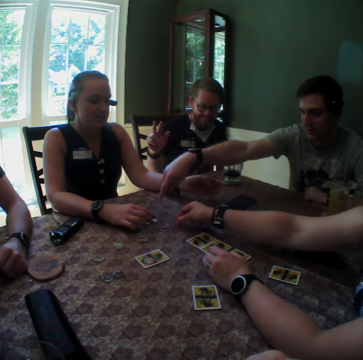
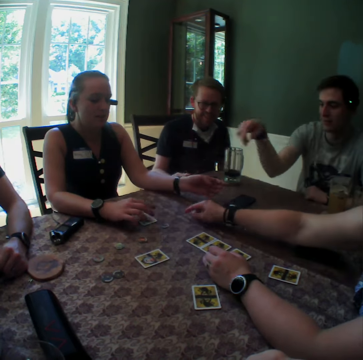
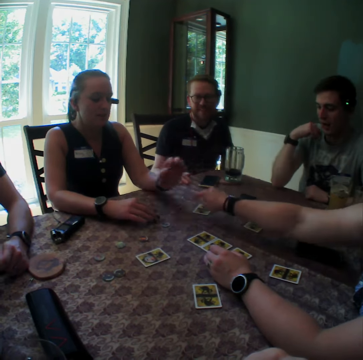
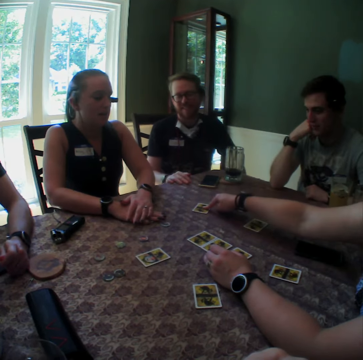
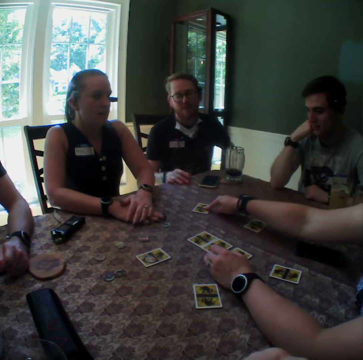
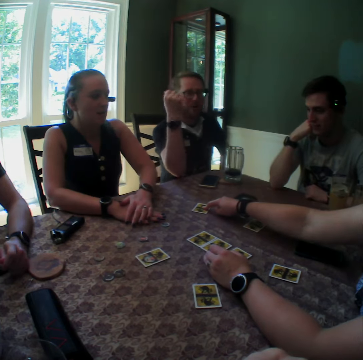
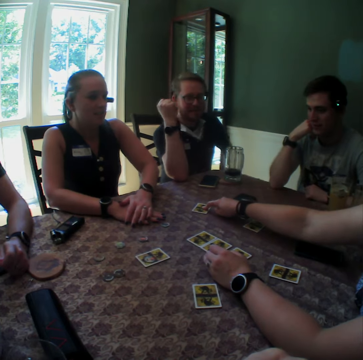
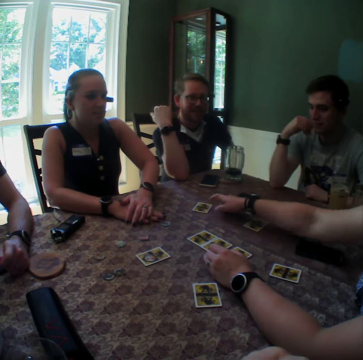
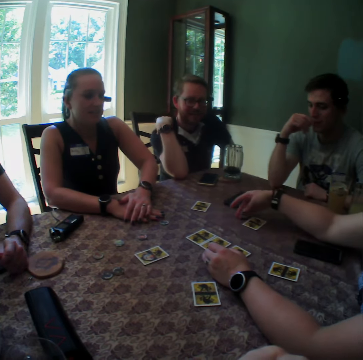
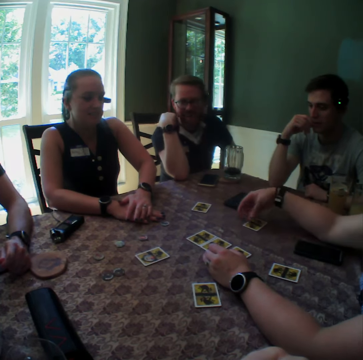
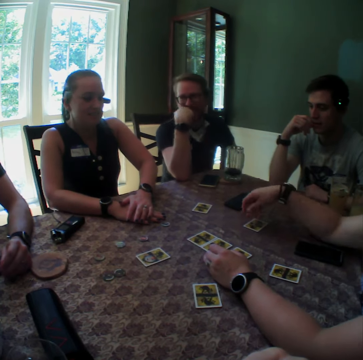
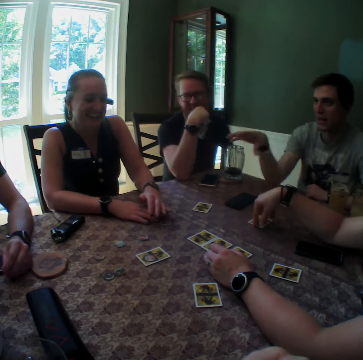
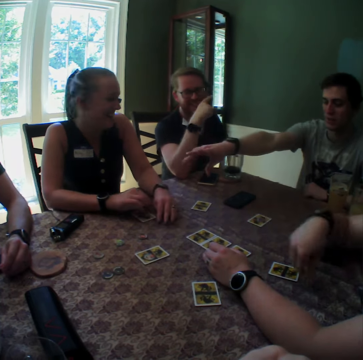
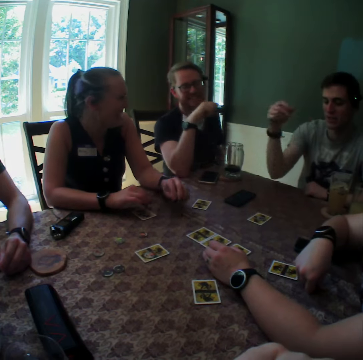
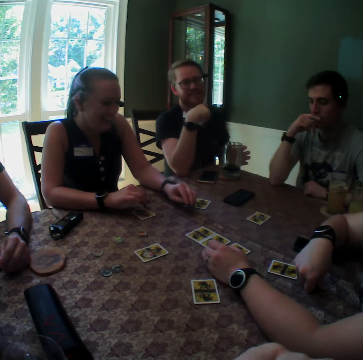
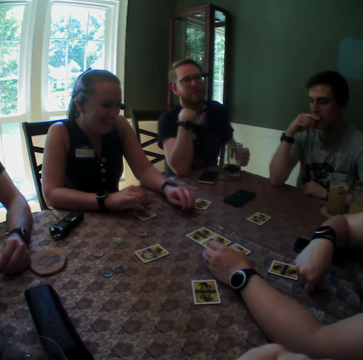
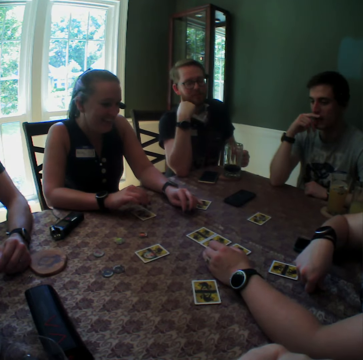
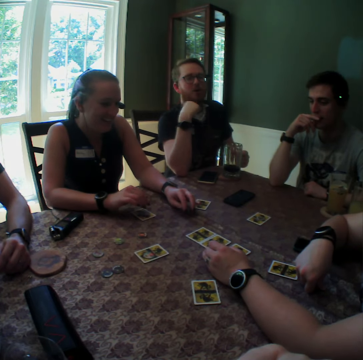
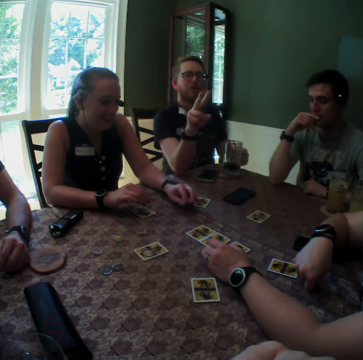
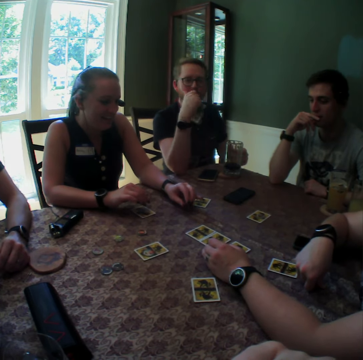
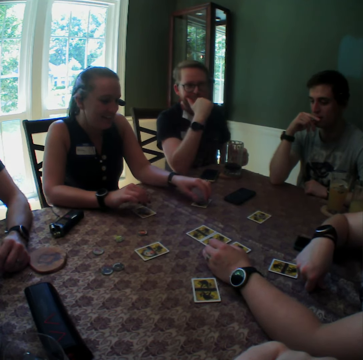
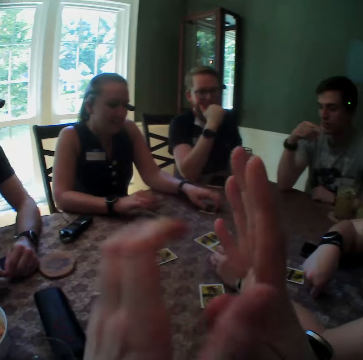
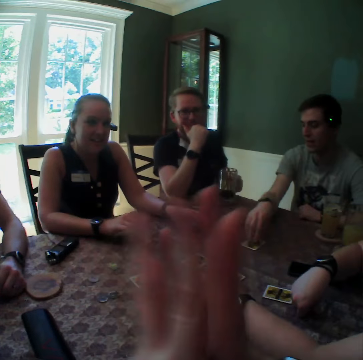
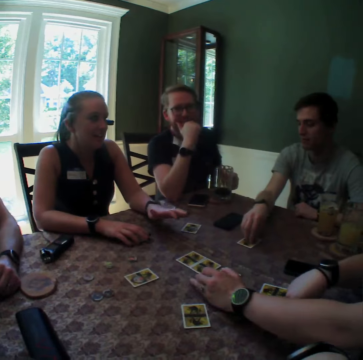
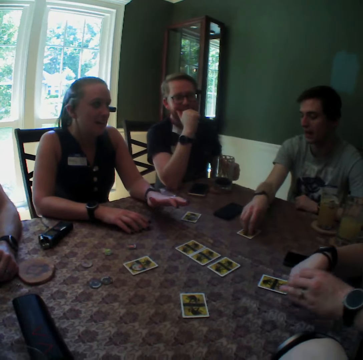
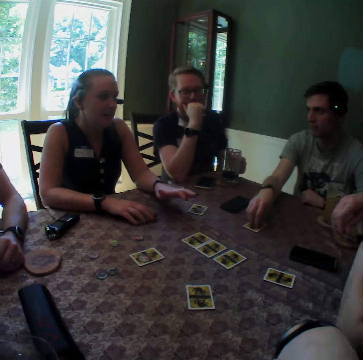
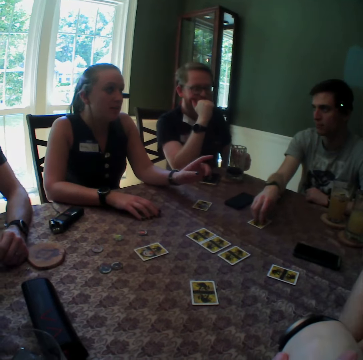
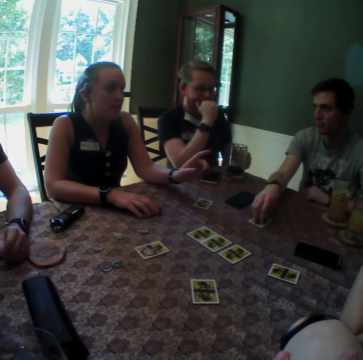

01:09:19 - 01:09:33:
A woman drops the chip on the table with her right hand. A man places his right hand on the table. The woman drops the card on the table with her right hand. Another woman covers the card on the table with both hands. The man places his right hand on the table. The man touches his shoulder with his right hand. The first woman touches the card on the table with her right hand. The first woman moves the card on the table with her right hand. The other woman touches a chip with her left hand. Another man touches his face with his right hand. The first man holds a cup on the saucer on the table with his left hand. The first man touches his face with his right hand. The camera wearer and five persons talk to each other simultaneously. The other woman touches the card with her left hand. The camera wearer joins both hands together.

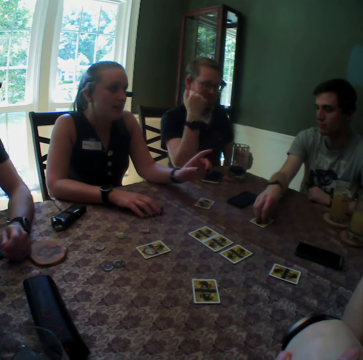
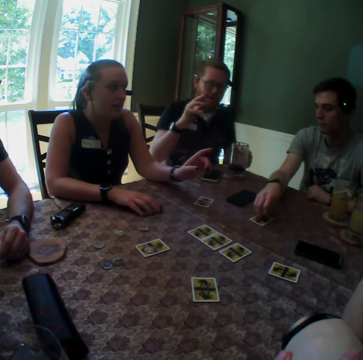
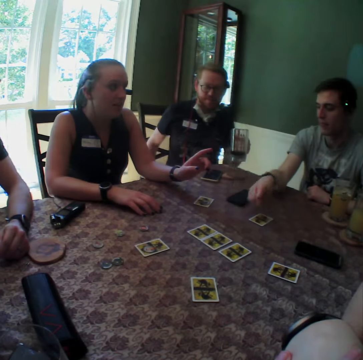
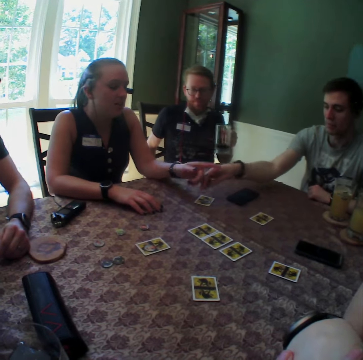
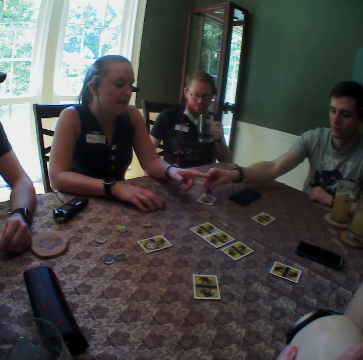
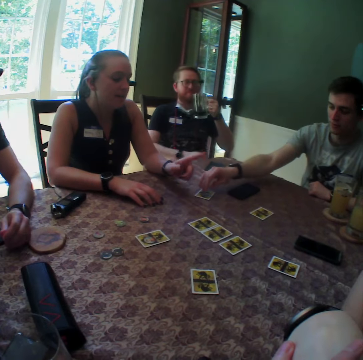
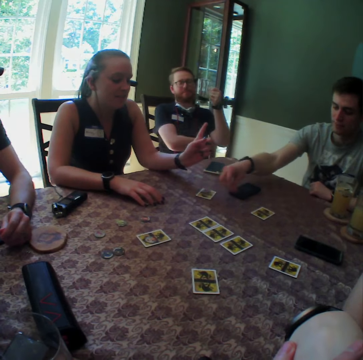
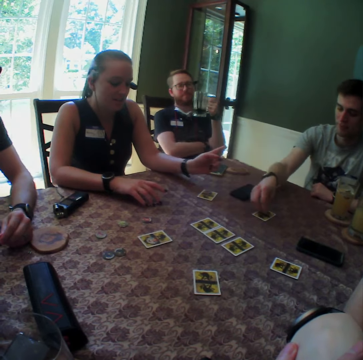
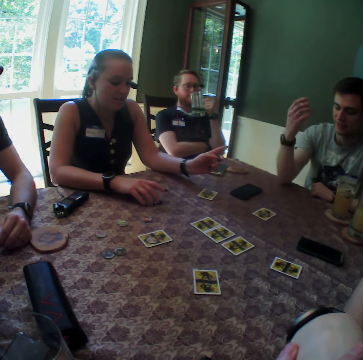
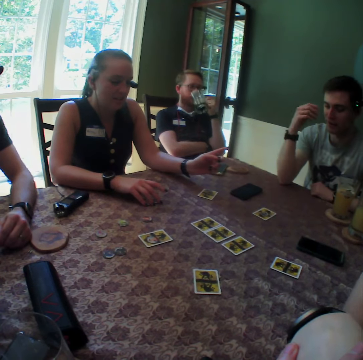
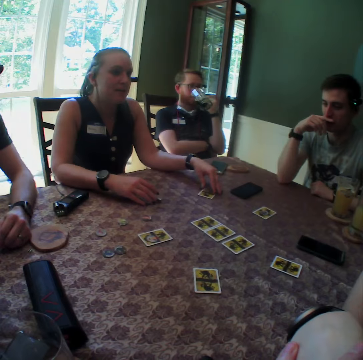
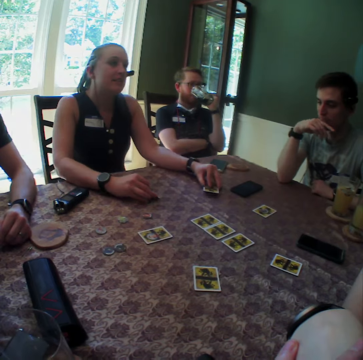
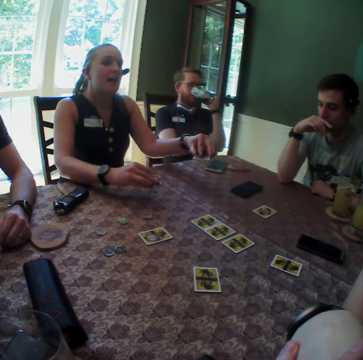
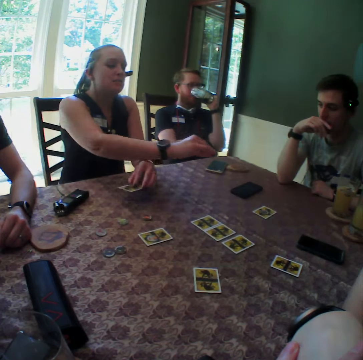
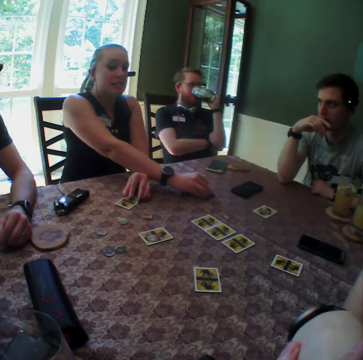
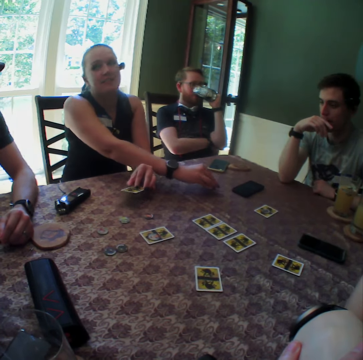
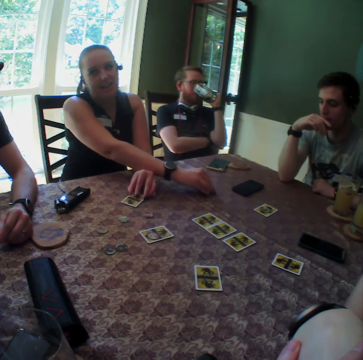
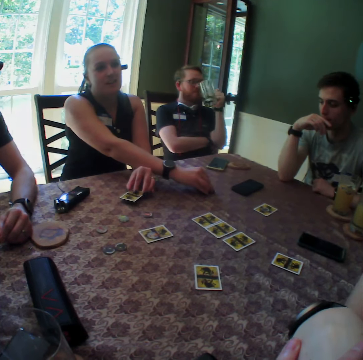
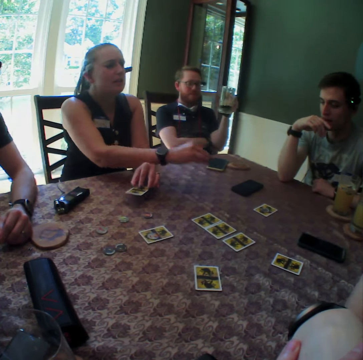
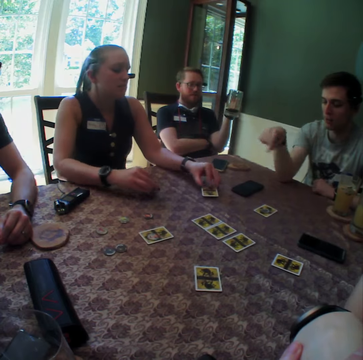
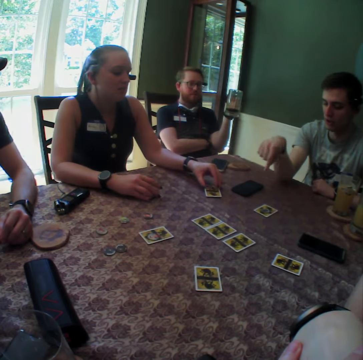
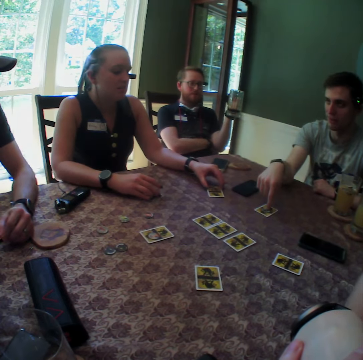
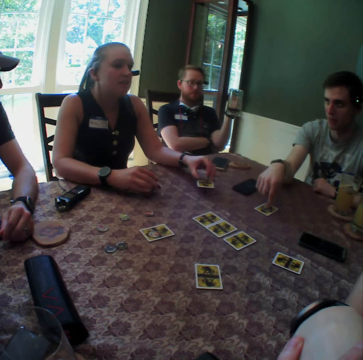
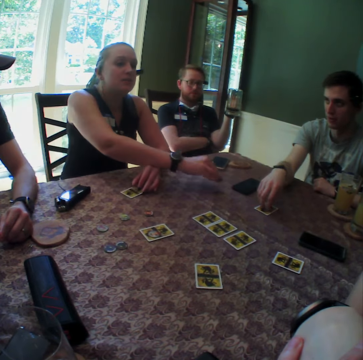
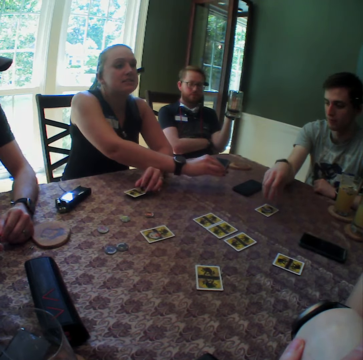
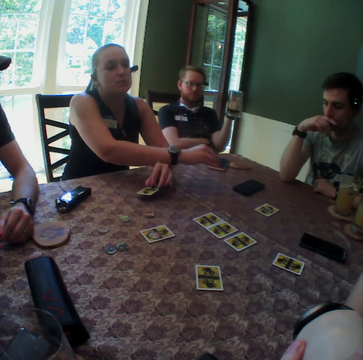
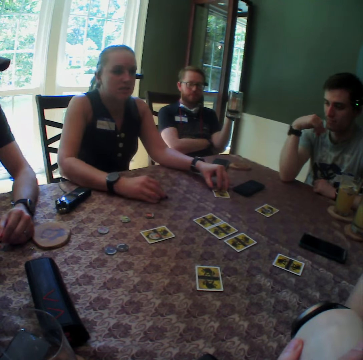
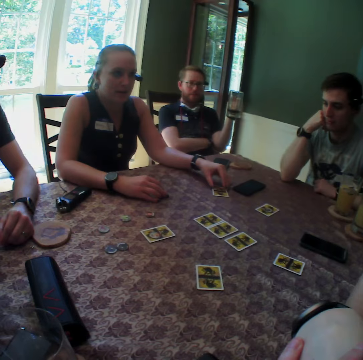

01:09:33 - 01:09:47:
A man picks up the mug or cup from the table. Another man places a chip on the card. A woman points at the other man. The first man drinks from the cup with his left hand. The other man touches his face with his right hand. The woman takes a card with her right hand. The woman takes a chip from the table with her left hand. The woman holds the card and coin. The woman drops the chip from the table with her left hand. The woman drops the card with her right hand. The other man touches the card on the table with his right hand. The other man points at the card on the table.

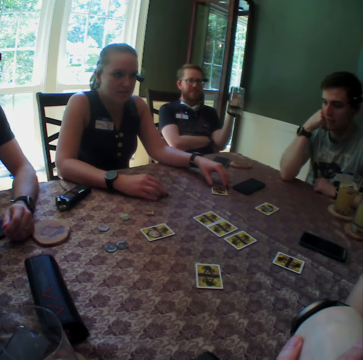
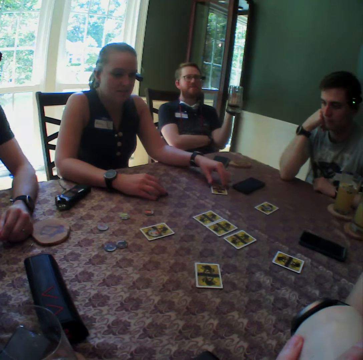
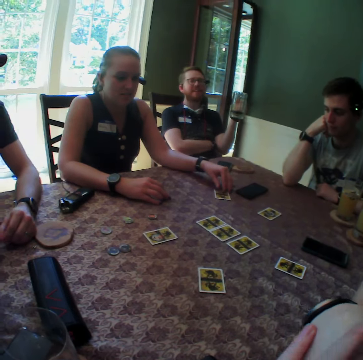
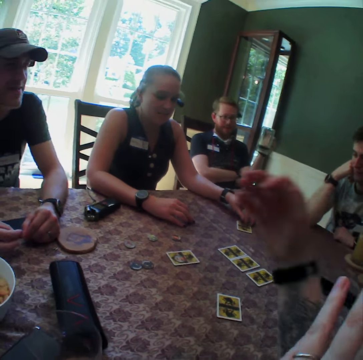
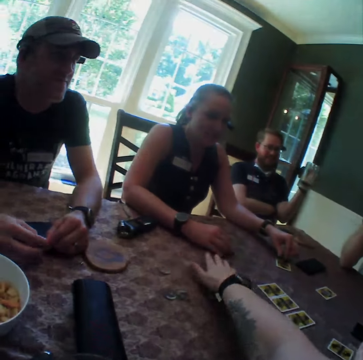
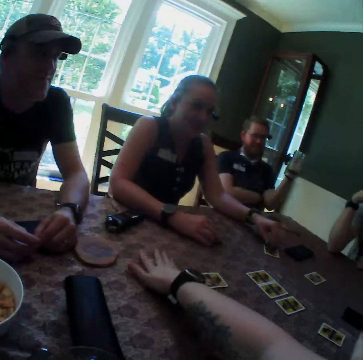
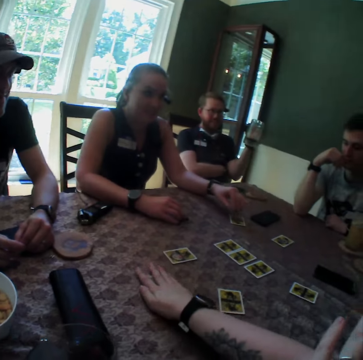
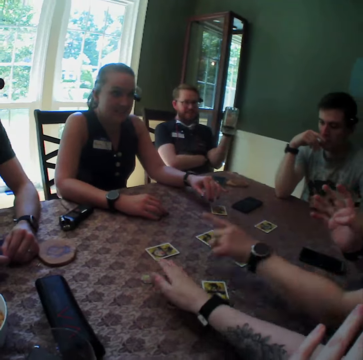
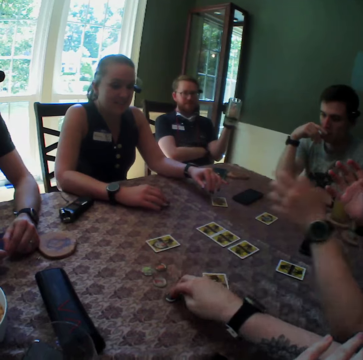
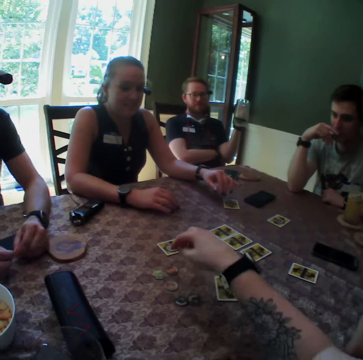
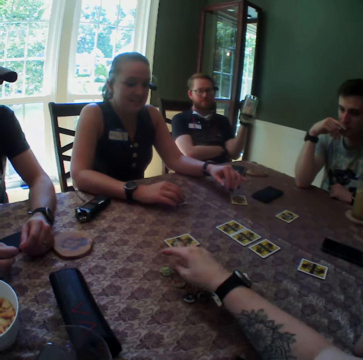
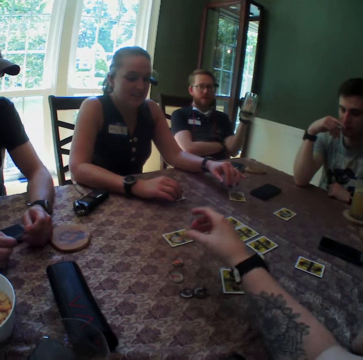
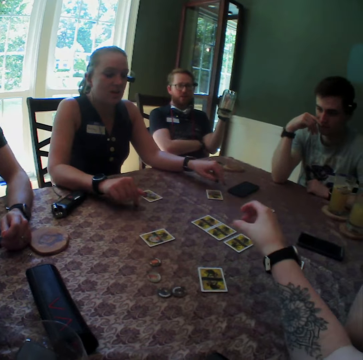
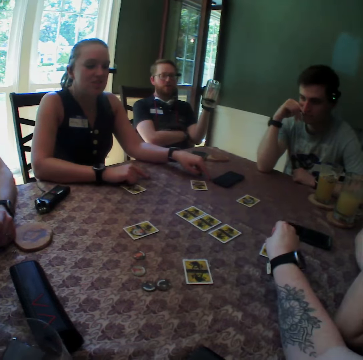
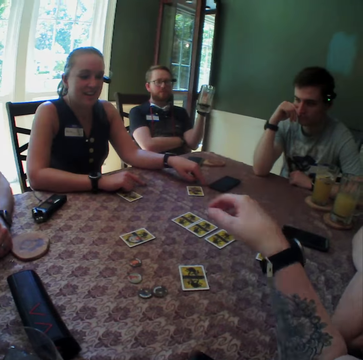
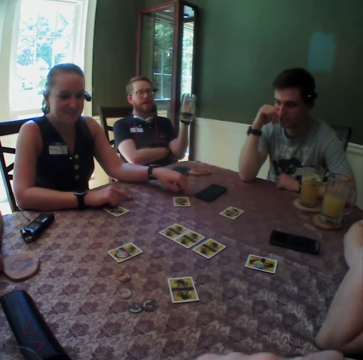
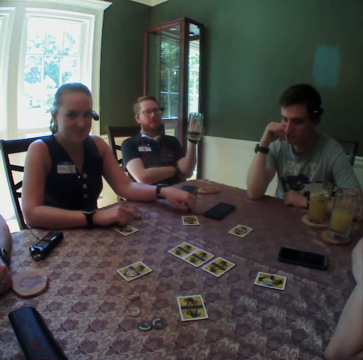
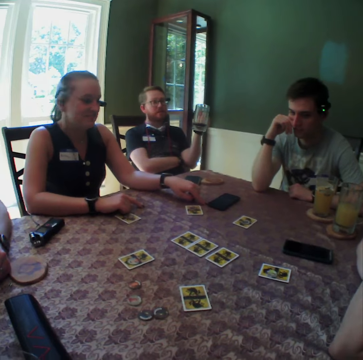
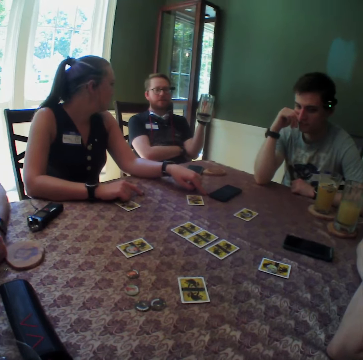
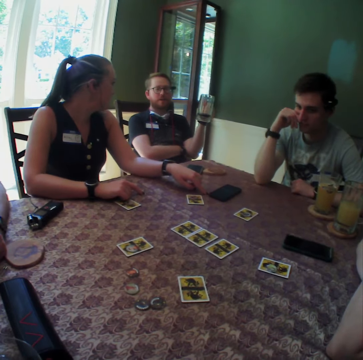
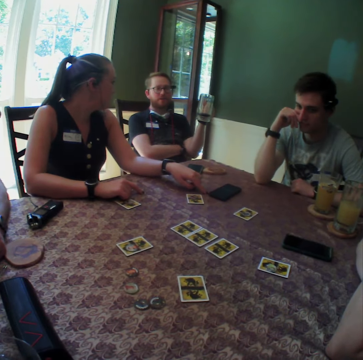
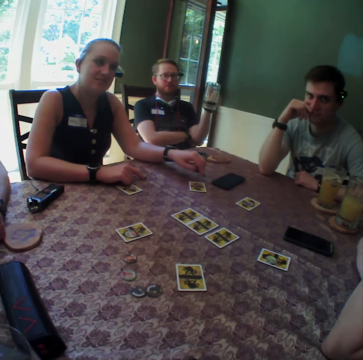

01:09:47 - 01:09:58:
The camera wearer moves chips on the table with her right hand. She and five persons talk to each other simultaneously. A woman picks up a chip from the table with her right hand. The camera wearer drops the chip on a card with her right hand.
